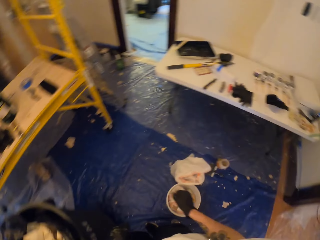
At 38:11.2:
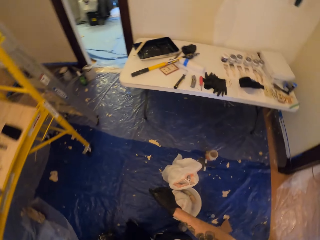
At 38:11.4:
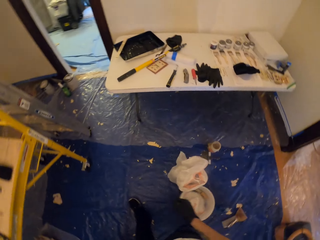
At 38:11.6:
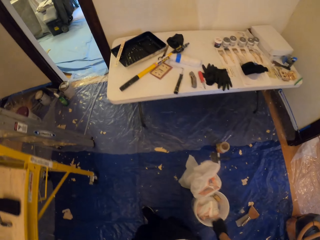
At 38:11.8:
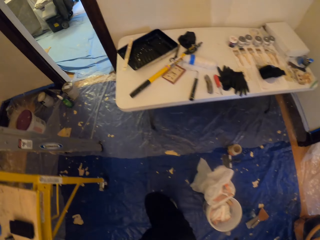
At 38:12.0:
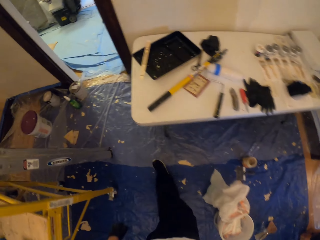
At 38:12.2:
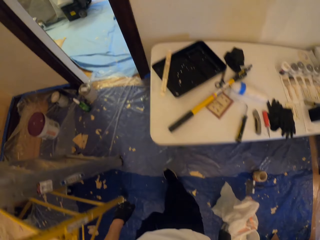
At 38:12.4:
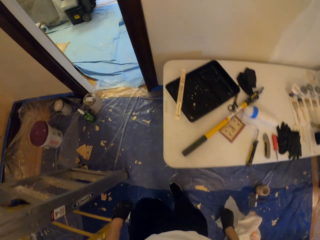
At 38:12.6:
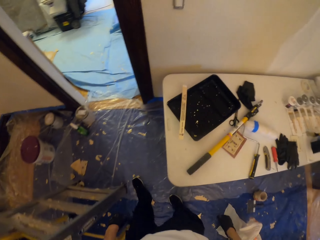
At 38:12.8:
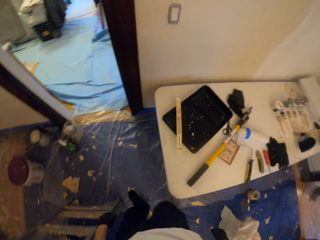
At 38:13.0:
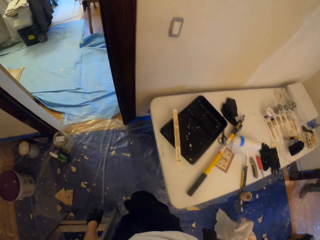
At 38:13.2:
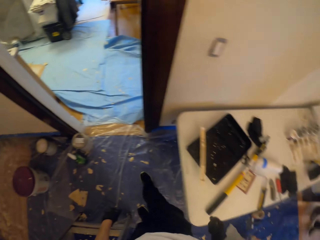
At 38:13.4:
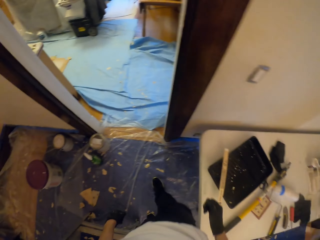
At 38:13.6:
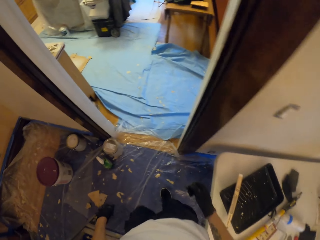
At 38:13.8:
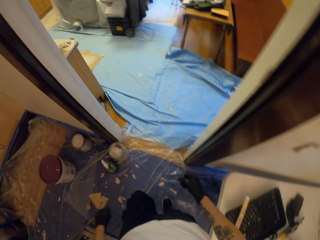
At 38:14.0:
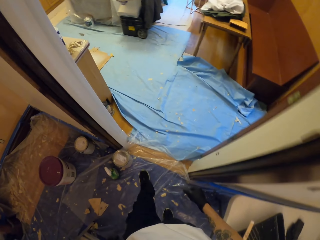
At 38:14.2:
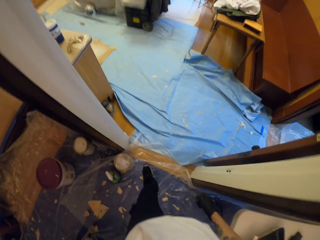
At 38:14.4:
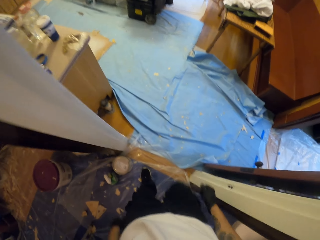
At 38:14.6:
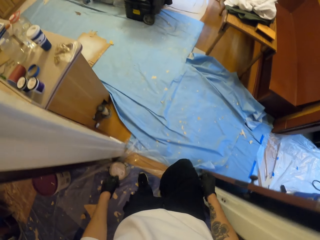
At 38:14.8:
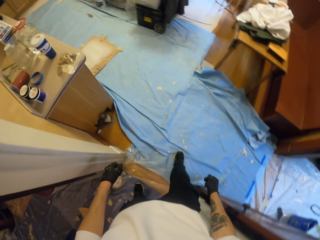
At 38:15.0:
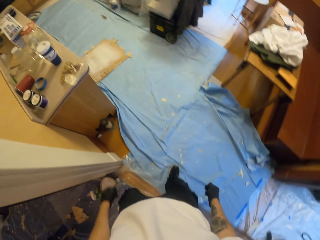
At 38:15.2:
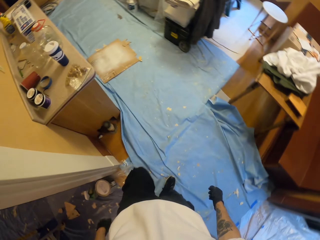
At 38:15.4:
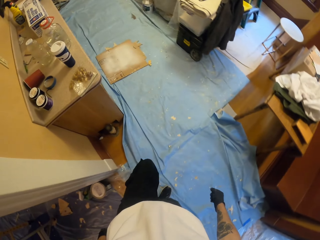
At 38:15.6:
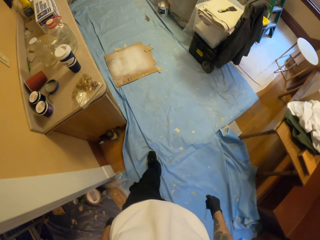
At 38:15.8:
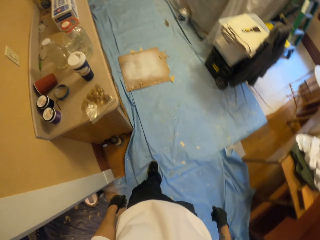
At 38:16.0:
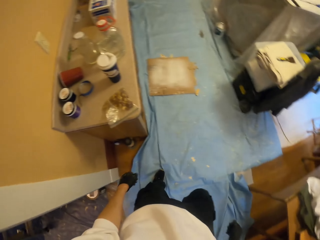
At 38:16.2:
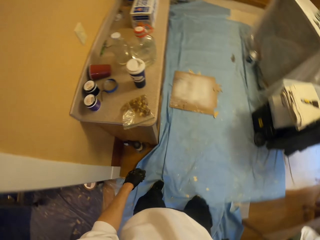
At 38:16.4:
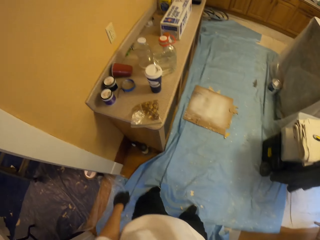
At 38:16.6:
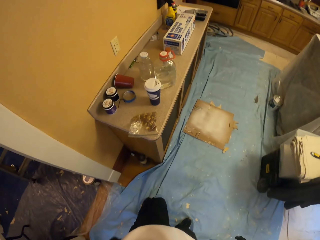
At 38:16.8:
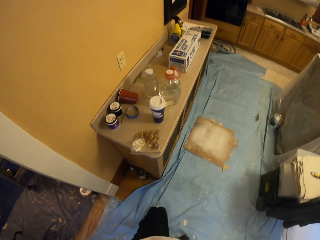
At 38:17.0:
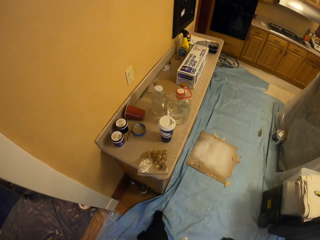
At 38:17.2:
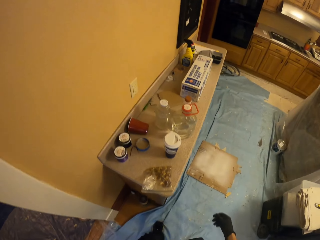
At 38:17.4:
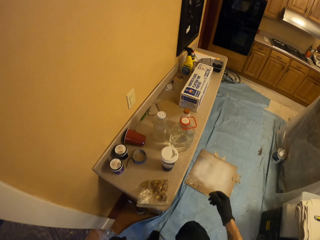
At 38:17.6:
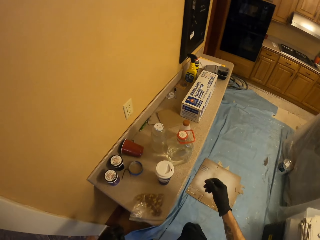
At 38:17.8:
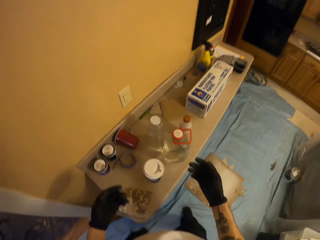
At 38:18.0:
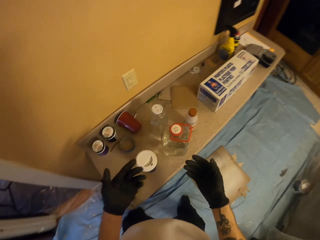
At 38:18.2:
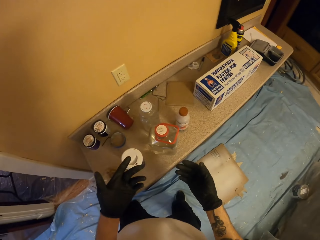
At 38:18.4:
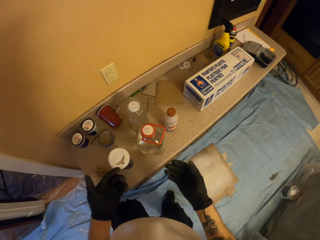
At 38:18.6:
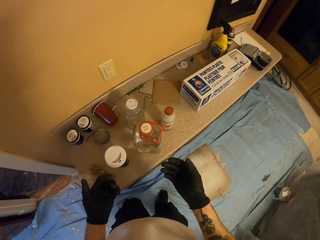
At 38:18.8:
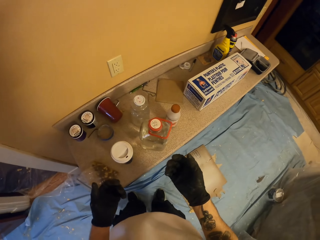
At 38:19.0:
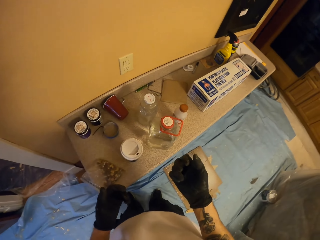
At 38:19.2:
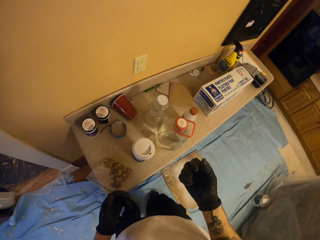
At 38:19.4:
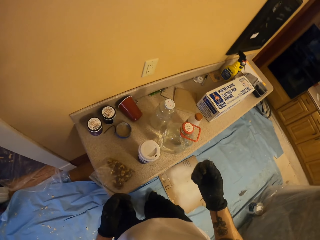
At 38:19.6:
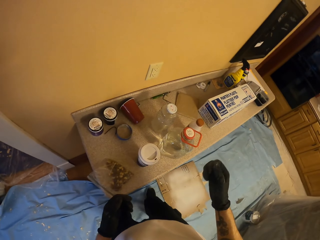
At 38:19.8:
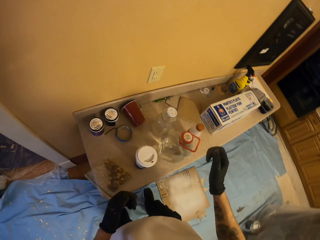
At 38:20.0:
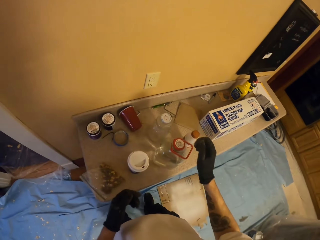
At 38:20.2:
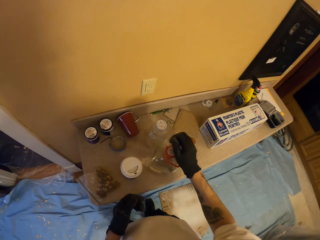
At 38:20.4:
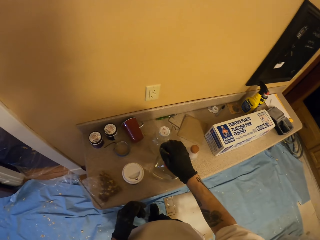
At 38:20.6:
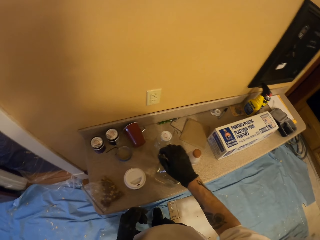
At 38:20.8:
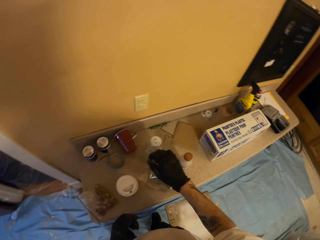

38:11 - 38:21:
The camera wearer walks forward, turns left and walks forward. He looks at his hands.

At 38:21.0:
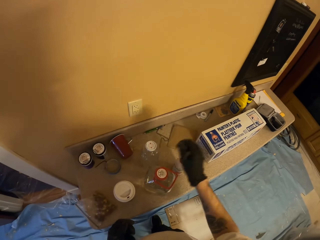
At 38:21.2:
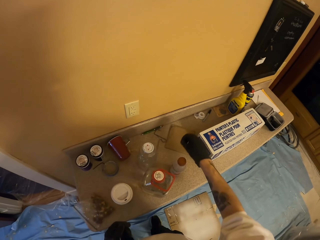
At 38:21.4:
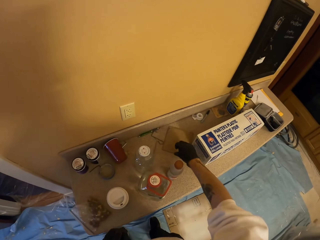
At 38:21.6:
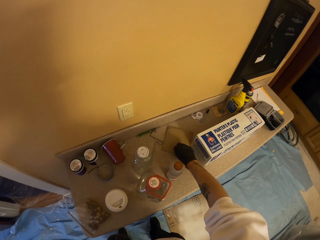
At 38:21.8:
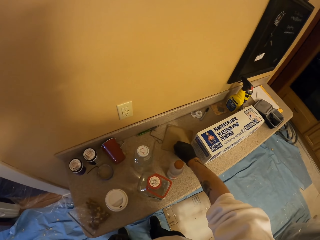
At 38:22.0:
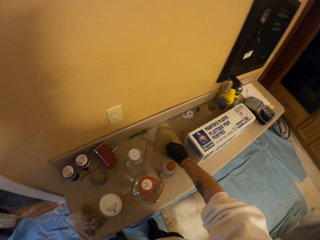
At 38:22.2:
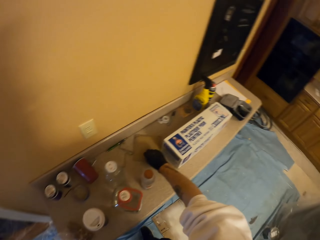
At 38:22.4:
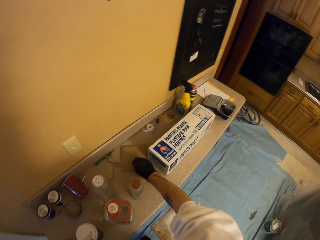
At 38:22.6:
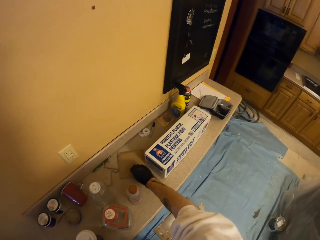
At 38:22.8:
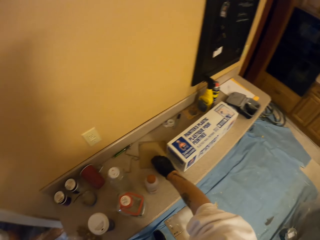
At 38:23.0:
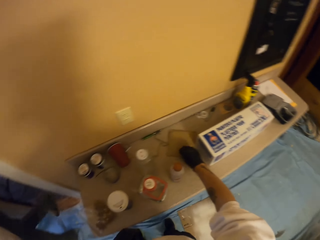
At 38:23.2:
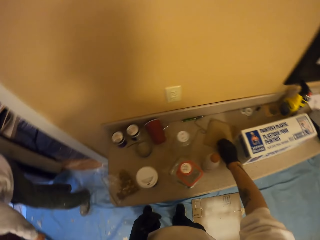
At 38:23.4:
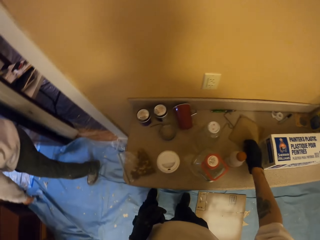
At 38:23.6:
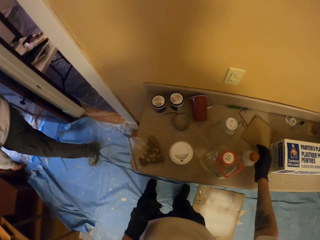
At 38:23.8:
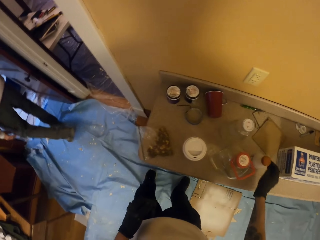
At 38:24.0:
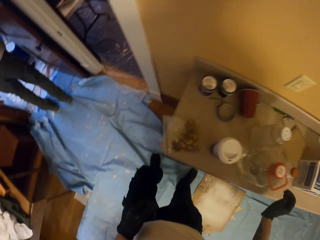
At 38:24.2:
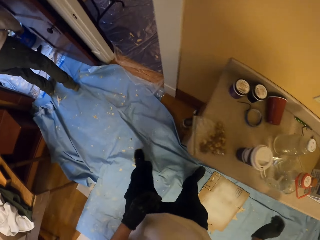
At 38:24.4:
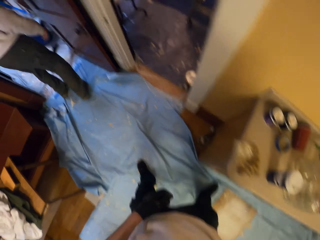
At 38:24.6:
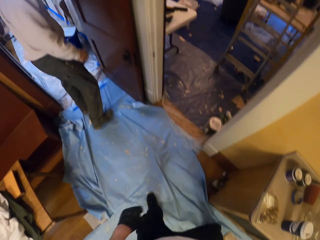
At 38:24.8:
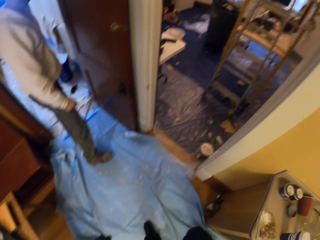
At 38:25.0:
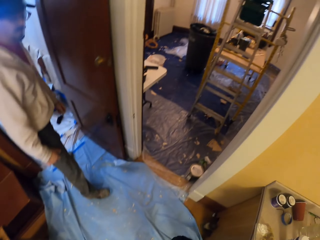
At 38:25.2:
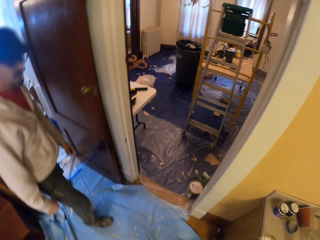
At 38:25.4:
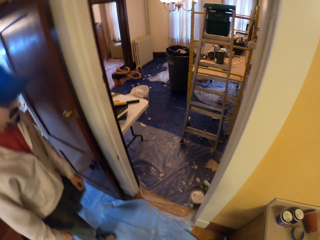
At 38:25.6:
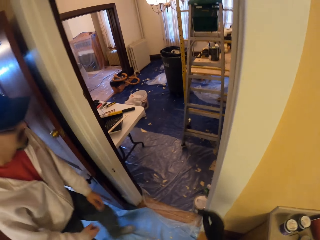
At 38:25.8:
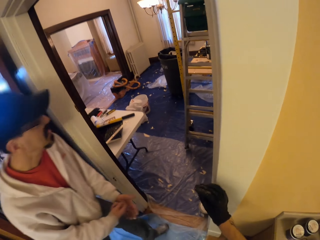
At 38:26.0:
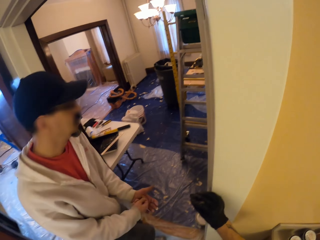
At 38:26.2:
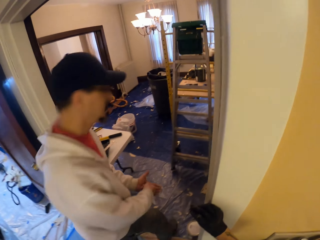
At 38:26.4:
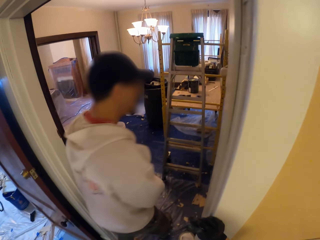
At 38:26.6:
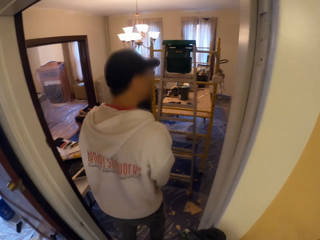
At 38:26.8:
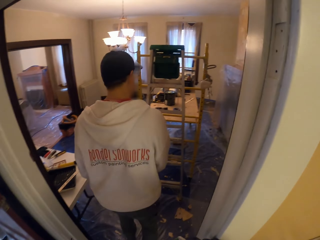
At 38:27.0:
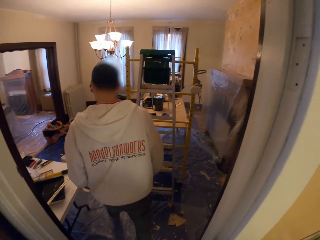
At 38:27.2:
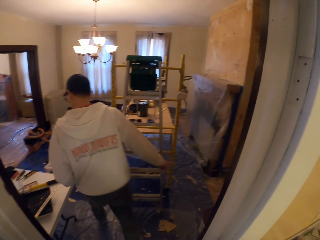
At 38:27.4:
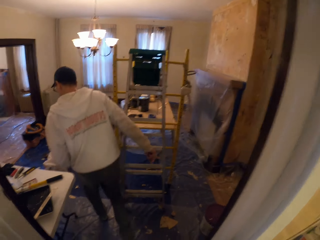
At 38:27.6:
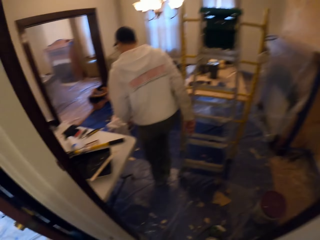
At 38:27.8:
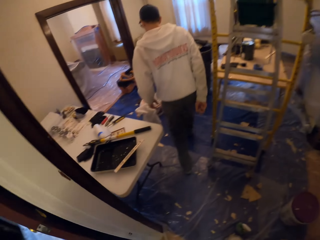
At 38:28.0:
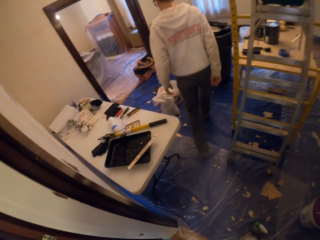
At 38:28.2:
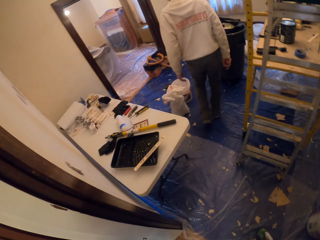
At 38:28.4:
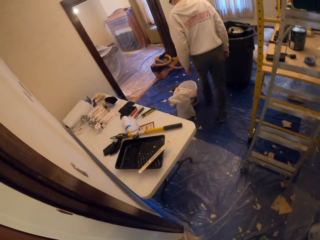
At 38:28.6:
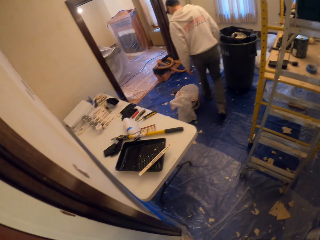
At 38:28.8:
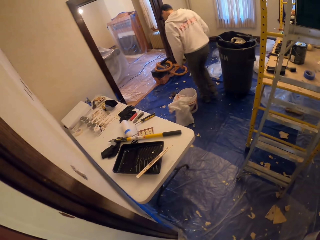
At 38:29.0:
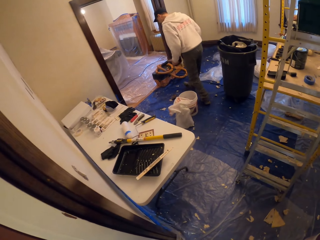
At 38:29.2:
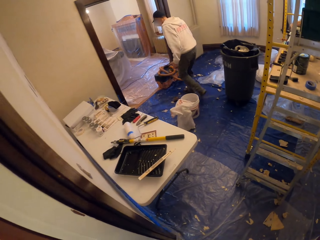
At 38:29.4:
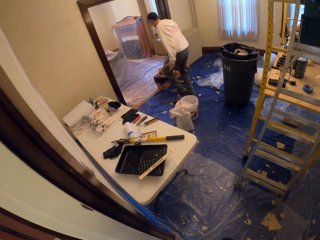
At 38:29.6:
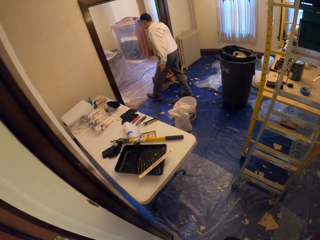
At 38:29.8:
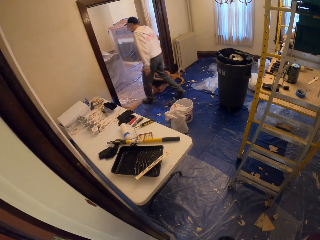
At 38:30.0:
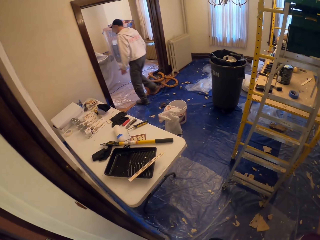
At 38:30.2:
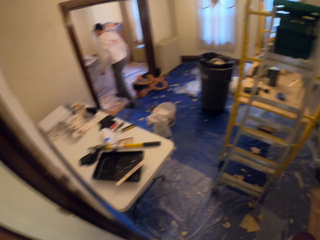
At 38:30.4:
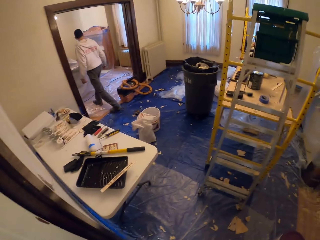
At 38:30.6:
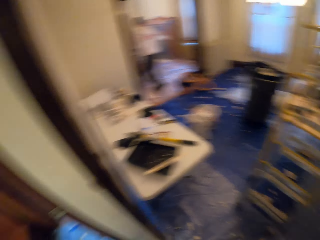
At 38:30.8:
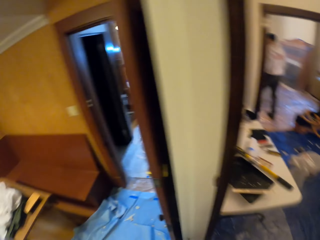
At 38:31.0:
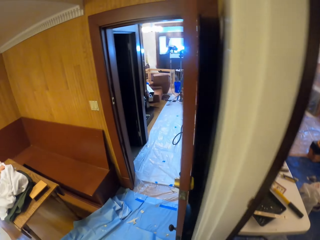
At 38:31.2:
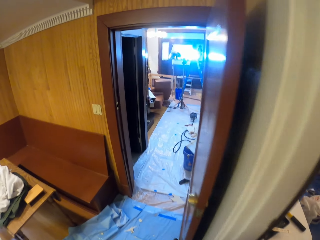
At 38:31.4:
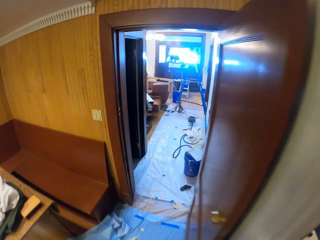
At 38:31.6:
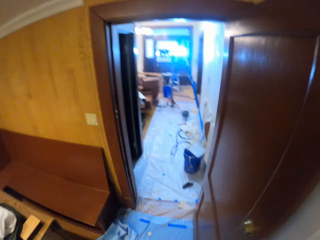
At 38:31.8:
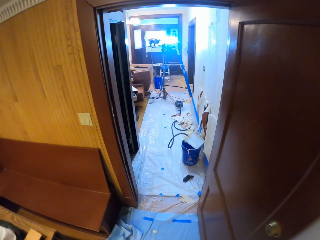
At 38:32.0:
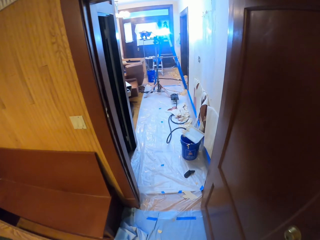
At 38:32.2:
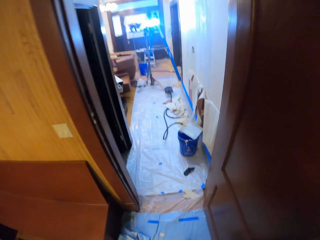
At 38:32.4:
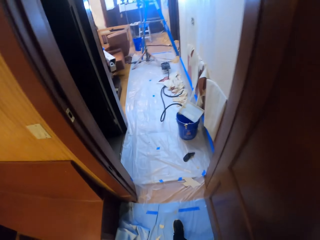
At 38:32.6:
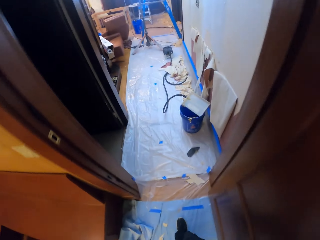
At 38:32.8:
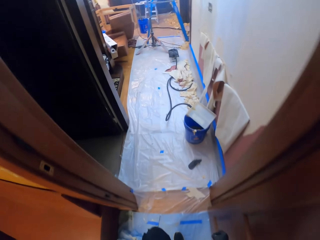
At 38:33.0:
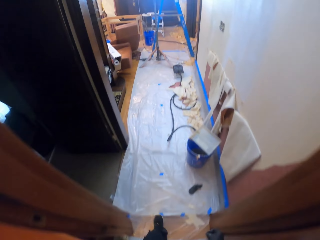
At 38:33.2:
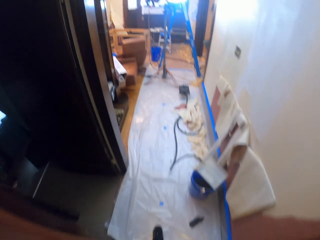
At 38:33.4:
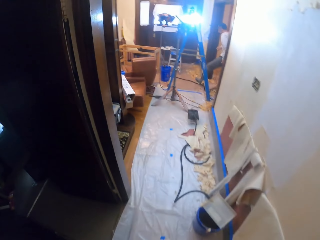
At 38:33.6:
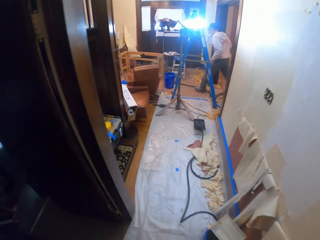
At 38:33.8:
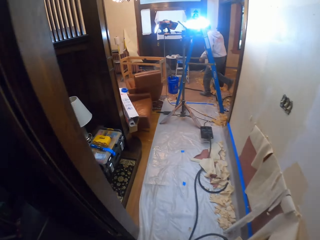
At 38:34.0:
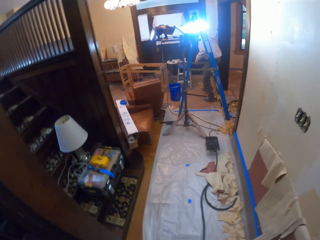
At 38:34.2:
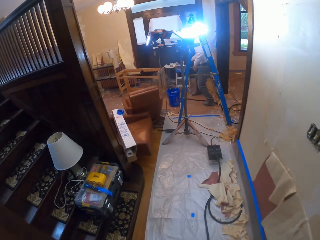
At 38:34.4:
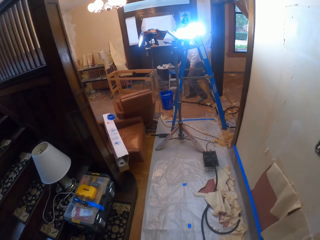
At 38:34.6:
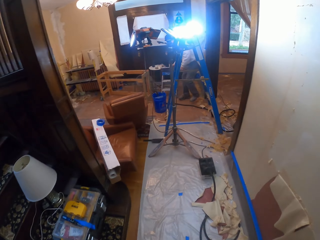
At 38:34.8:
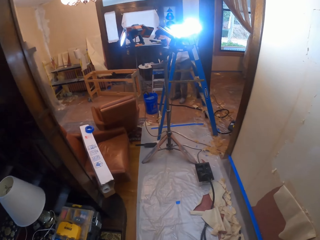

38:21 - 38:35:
The camera wearer picks up the piece of paper. They turn left, converse with a man and walk forward. The man walks around the house. The camera wearer turns left and walks around the house.
